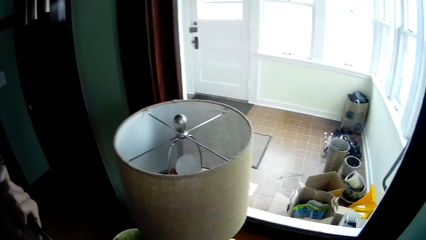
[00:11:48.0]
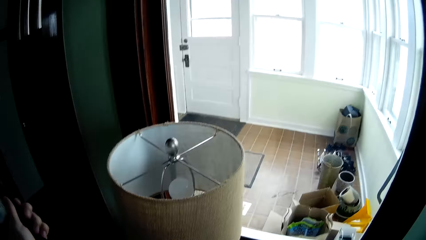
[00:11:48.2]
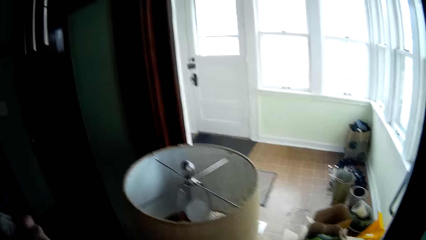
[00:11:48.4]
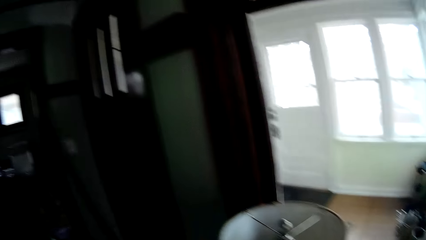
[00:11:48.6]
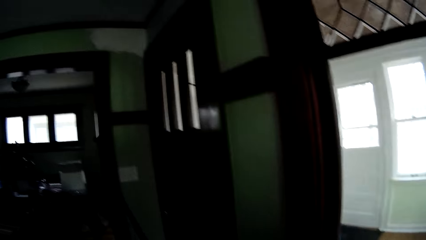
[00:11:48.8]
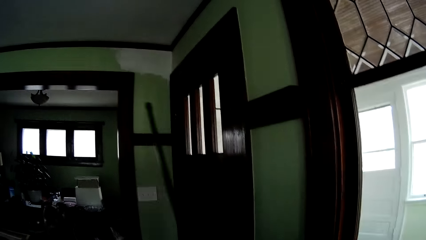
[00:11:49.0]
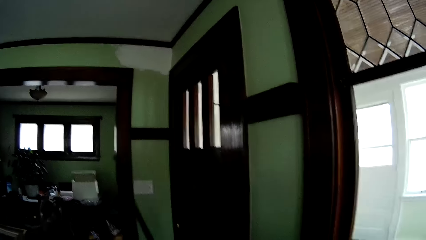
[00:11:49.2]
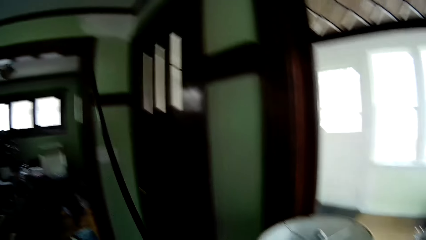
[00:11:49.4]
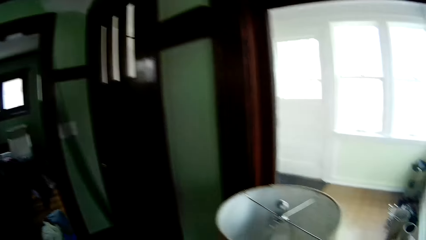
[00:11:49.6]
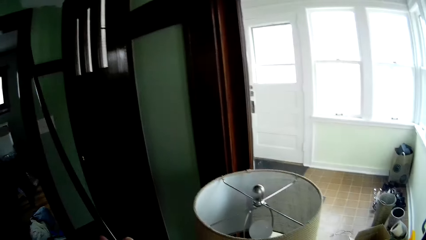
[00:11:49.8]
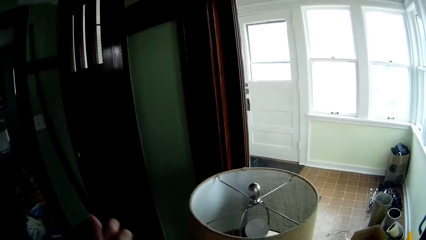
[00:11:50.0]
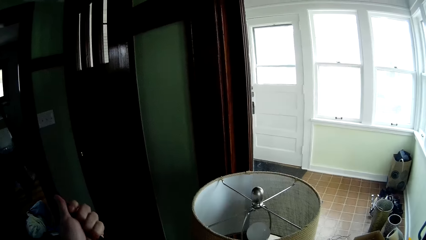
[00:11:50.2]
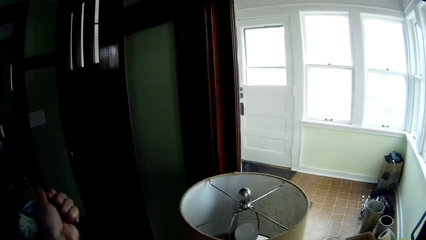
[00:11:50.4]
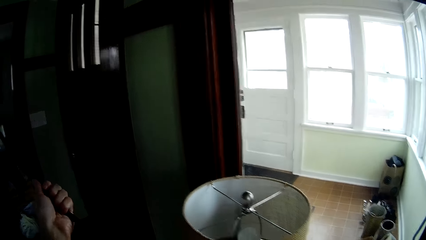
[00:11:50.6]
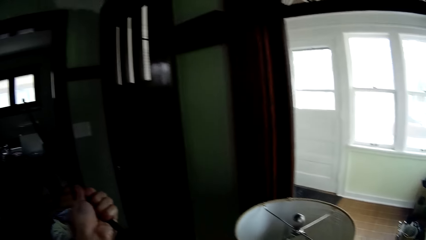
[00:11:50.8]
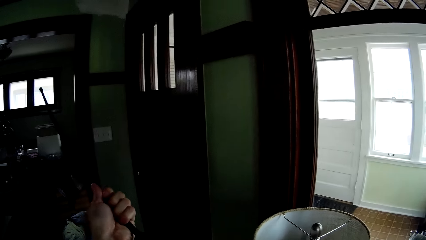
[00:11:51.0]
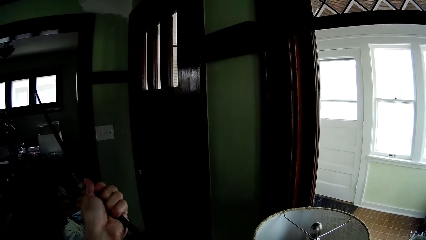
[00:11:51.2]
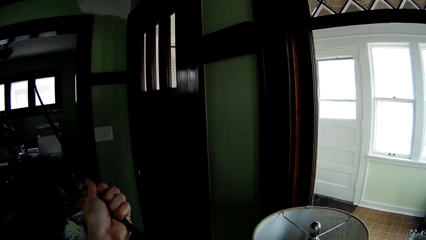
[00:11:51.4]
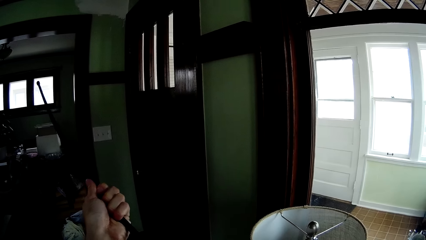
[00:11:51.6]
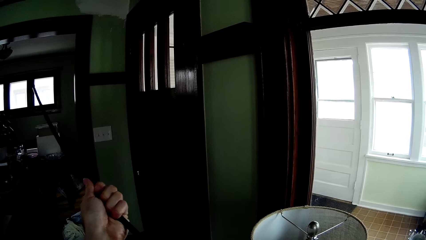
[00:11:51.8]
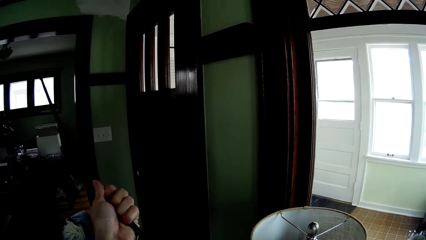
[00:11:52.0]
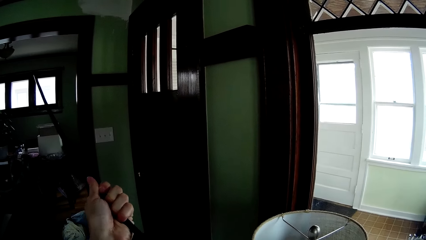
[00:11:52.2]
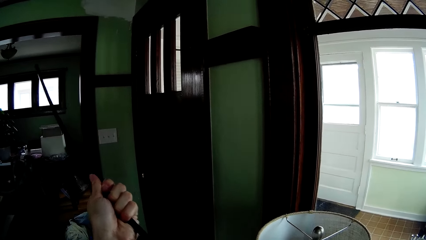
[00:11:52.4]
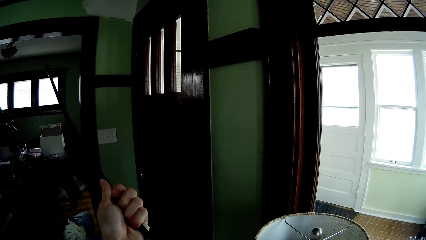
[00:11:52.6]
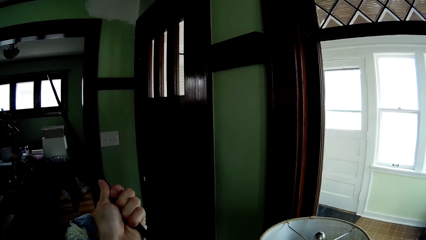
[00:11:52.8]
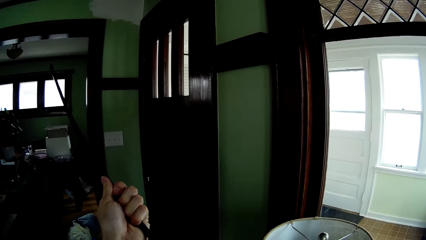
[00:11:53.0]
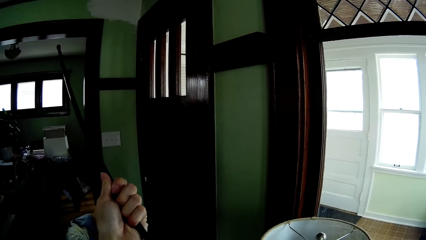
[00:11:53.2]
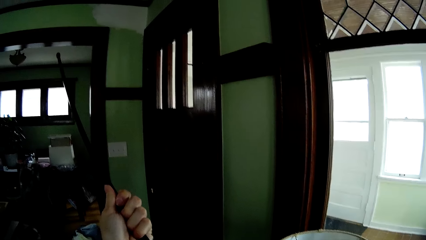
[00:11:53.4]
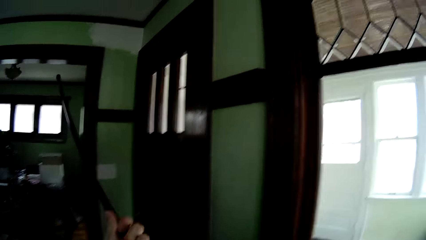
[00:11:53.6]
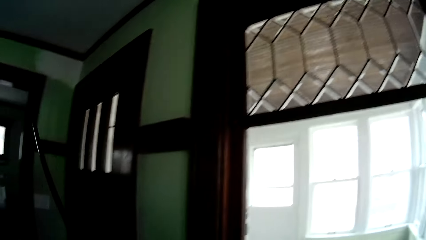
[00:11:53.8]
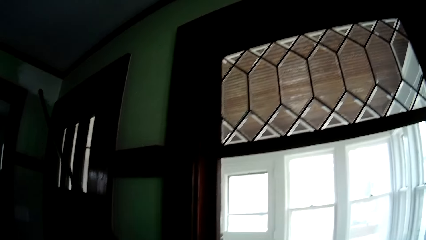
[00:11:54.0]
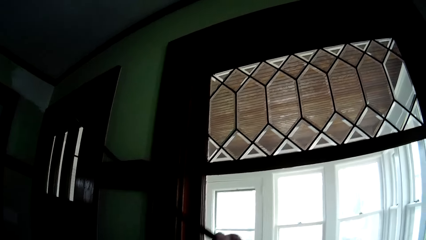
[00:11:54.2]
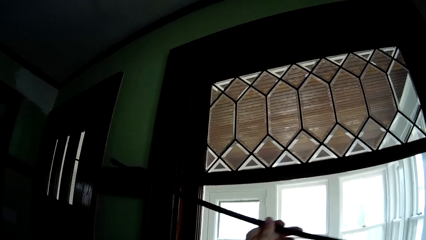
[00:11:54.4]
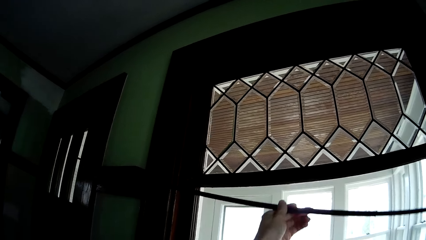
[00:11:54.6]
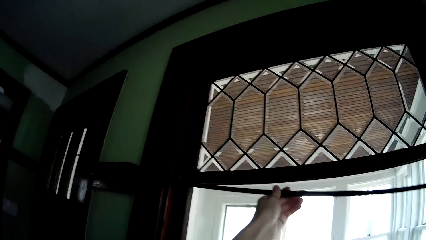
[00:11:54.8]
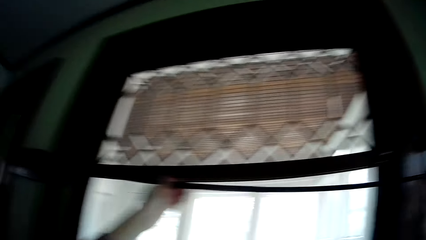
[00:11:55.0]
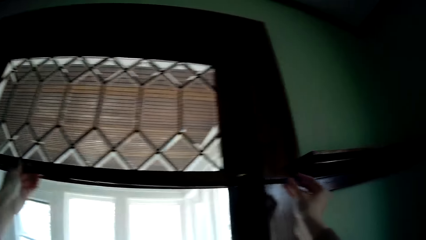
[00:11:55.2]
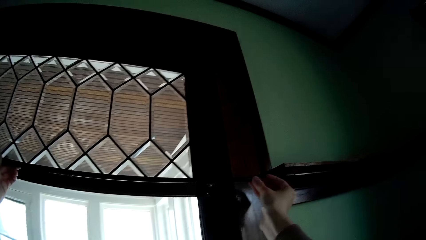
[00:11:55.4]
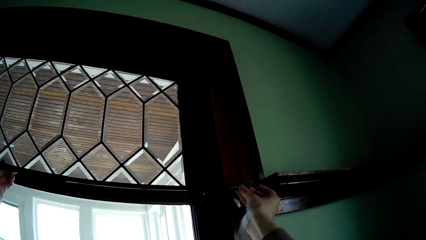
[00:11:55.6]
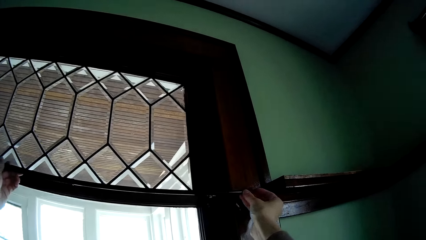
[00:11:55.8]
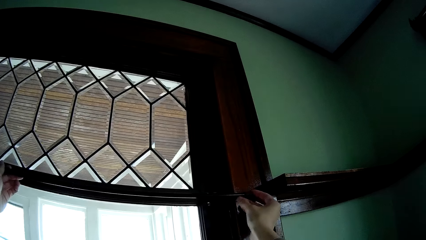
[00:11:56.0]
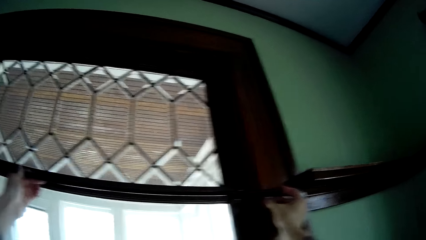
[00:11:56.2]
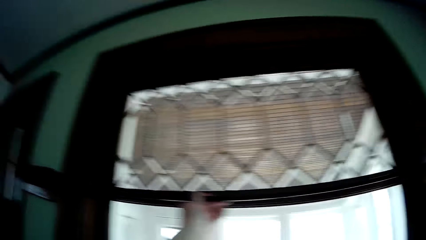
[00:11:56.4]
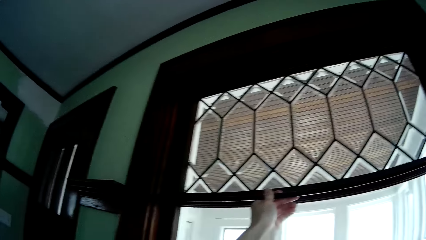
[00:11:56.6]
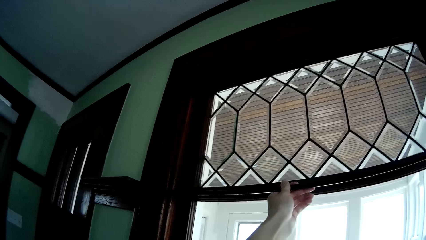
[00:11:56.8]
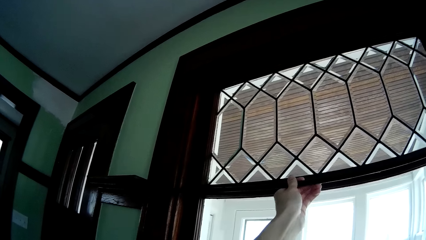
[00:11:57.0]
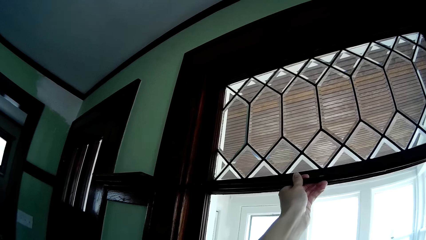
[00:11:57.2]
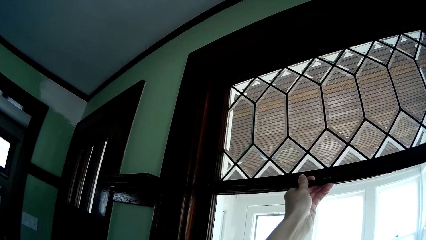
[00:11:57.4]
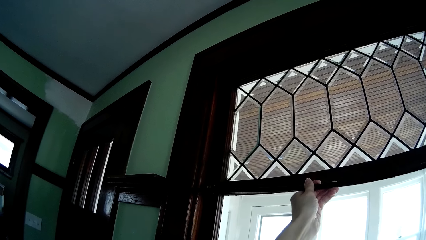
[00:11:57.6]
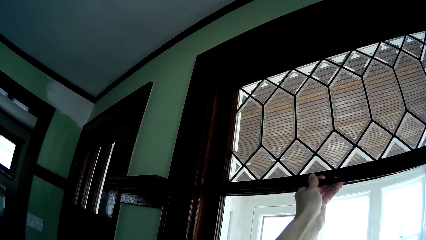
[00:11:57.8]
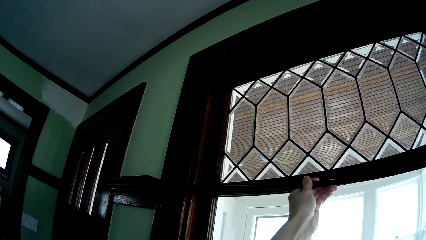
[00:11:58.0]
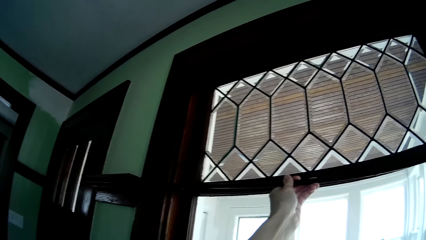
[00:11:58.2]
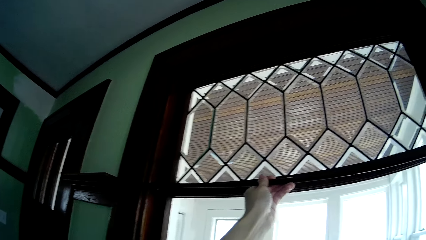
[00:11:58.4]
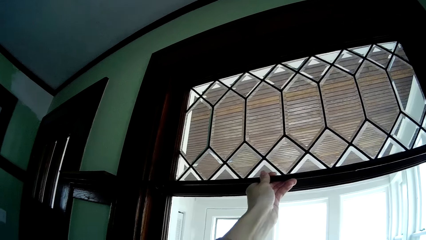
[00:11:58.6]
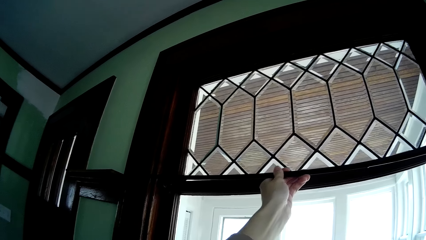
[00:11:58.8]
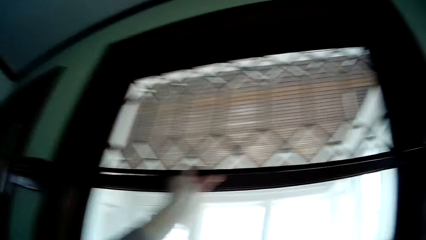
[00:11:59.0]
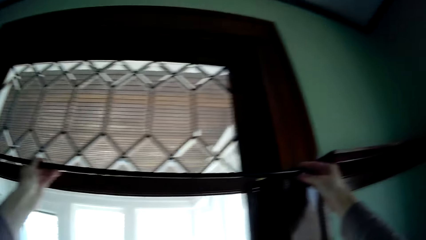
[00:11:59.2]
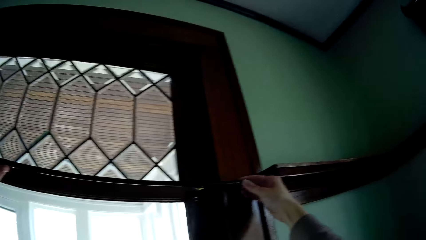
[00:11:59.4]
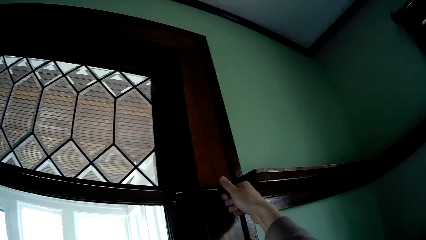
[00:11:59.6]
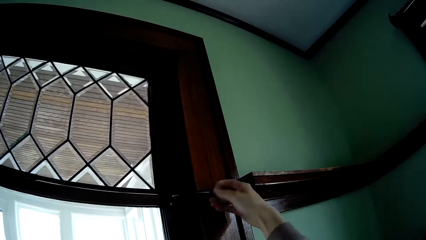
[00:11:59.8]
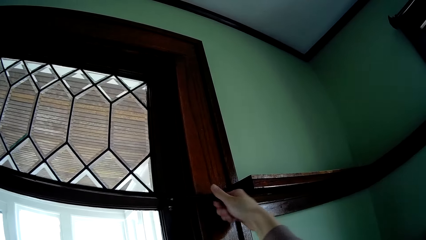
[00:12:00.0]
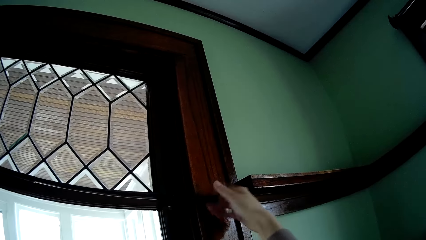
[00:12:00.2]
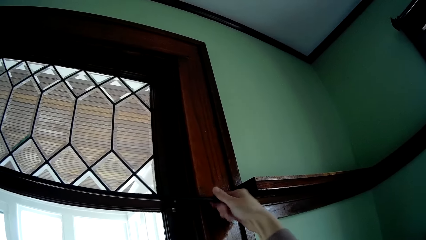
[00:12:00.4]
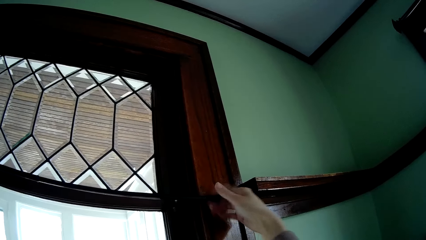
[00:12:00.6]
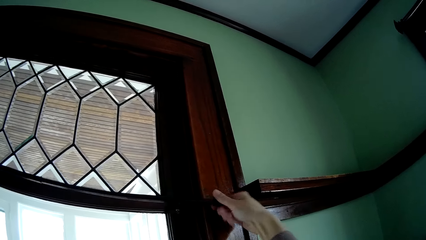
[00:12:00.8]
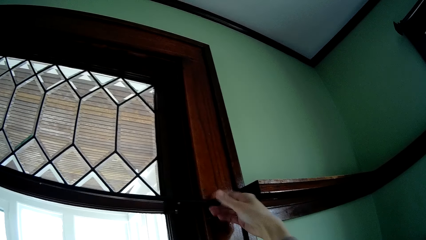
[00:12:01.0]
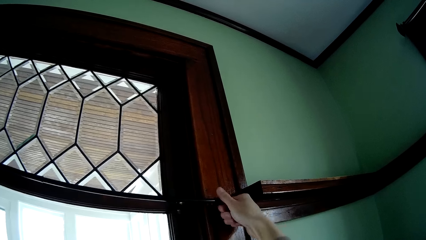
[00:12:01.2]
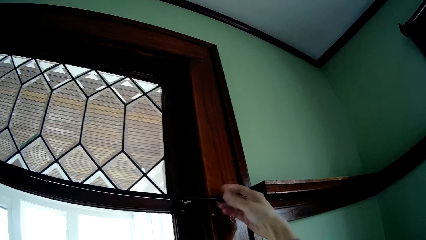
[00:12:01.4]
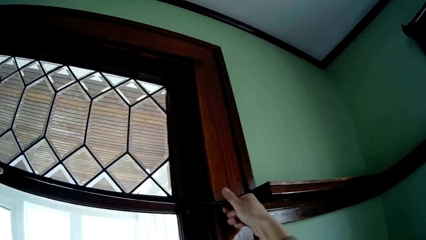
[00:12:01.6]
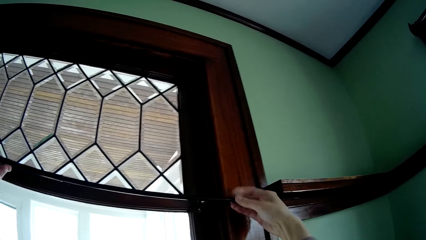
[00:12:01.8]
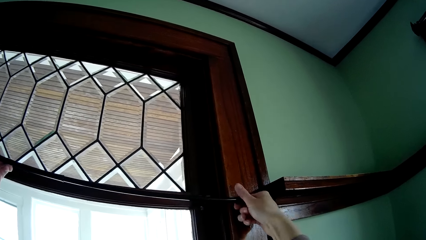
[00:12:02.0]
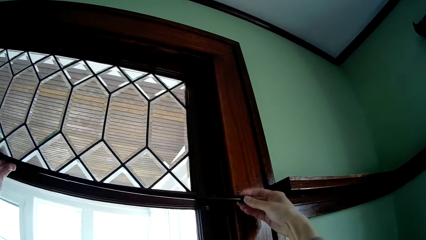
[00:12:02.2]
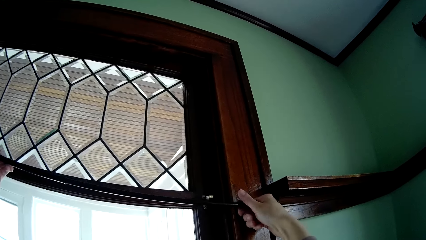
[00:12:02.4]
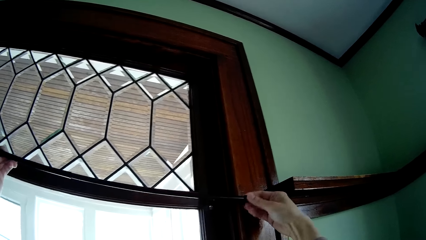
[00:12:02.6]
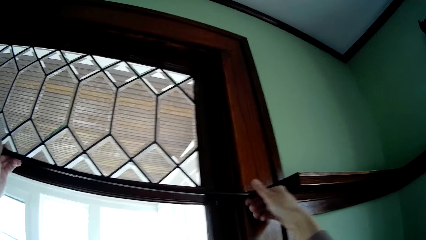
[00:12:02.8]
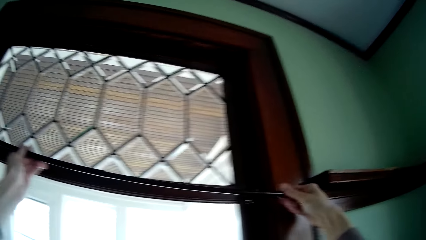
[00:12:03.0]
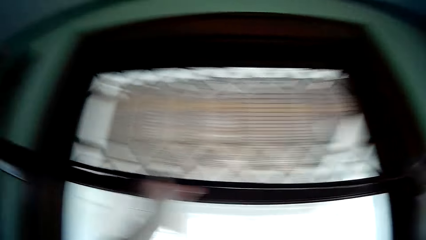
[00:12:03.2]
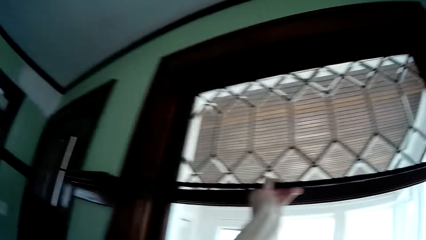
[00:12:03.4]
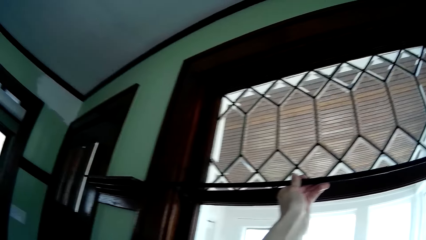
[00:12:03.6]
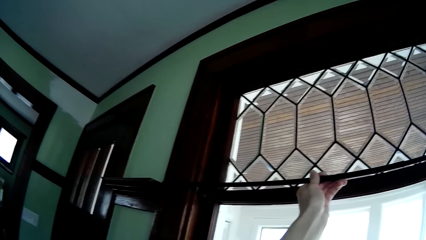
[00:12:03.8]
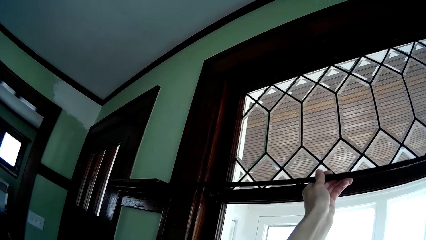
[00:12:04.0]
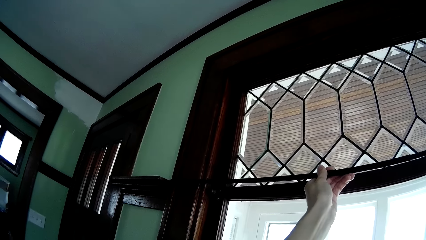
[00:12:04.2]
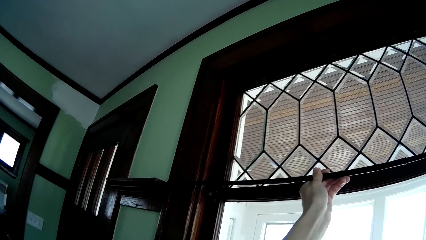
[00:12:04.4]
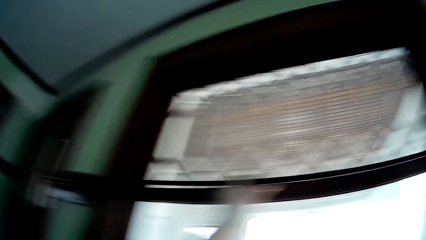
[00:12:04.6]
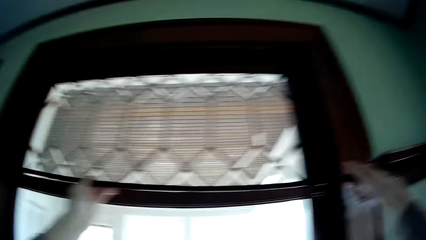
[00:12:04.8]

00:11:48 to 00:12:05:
The camera wearer places the curtain rod on the curtain rod bracket holder with both hands. He adjusts the curtain rod with his right hand. He rotates the edge of the curtain rod.
